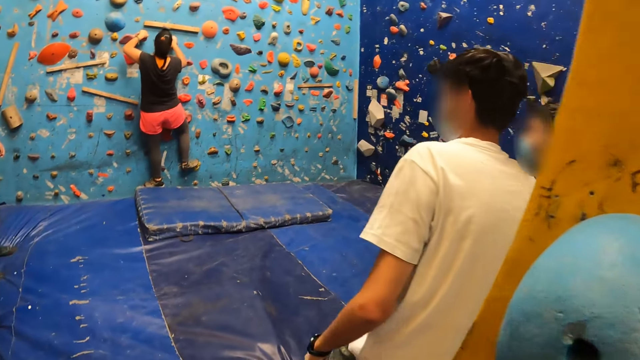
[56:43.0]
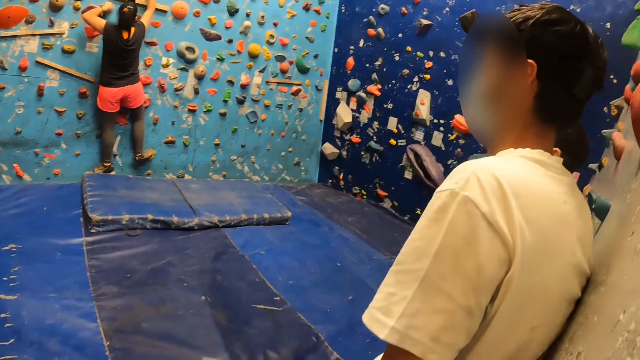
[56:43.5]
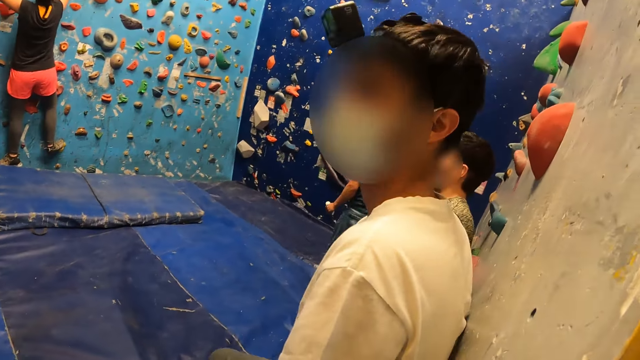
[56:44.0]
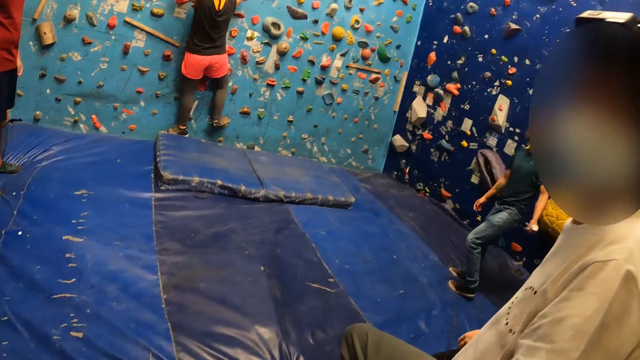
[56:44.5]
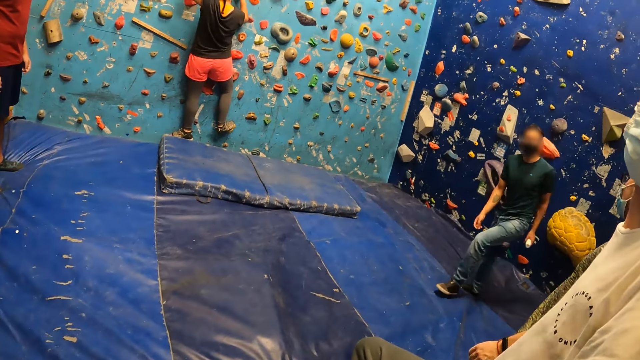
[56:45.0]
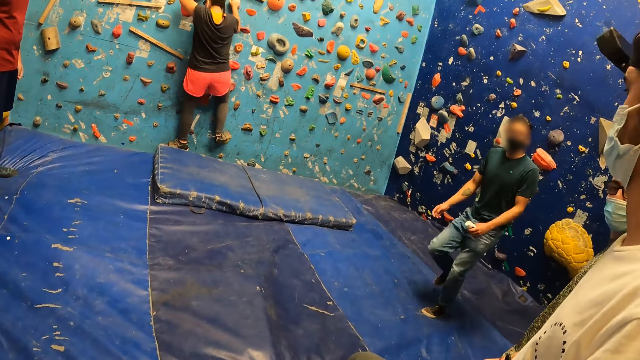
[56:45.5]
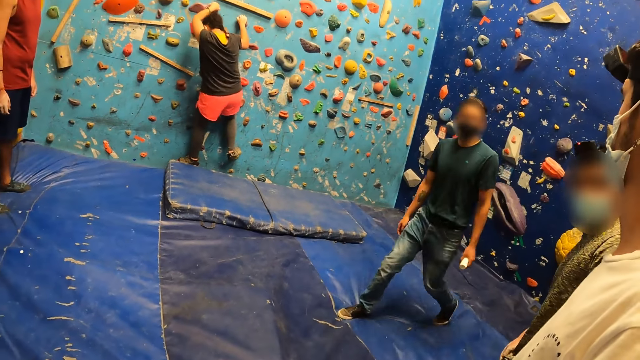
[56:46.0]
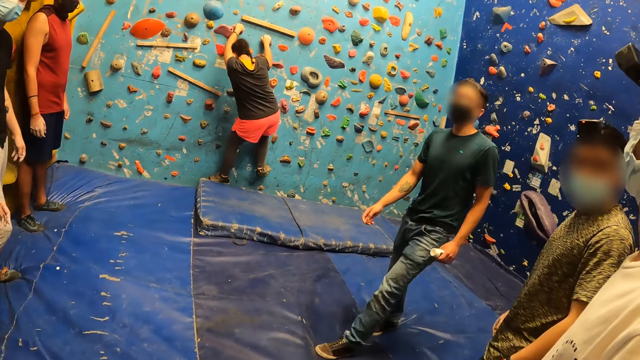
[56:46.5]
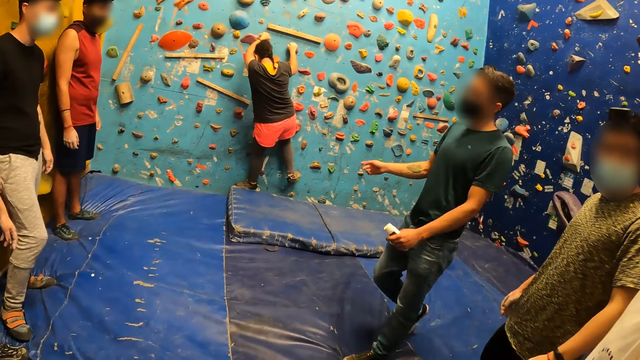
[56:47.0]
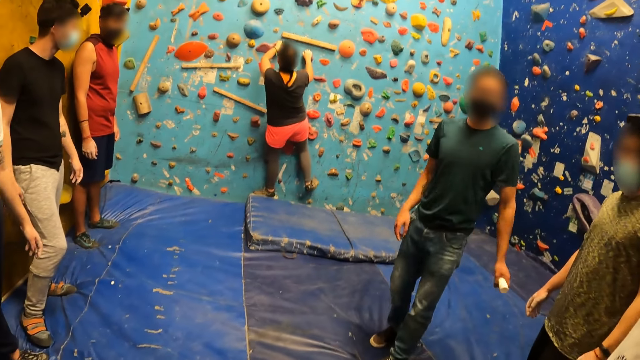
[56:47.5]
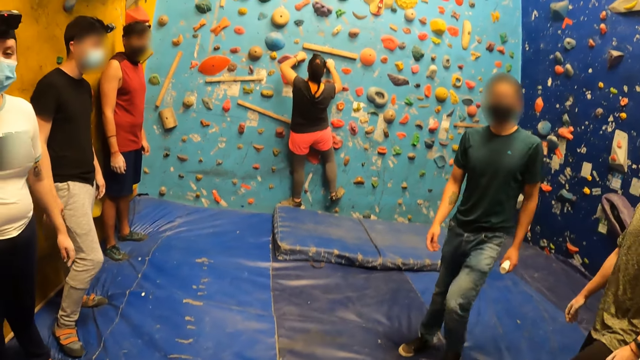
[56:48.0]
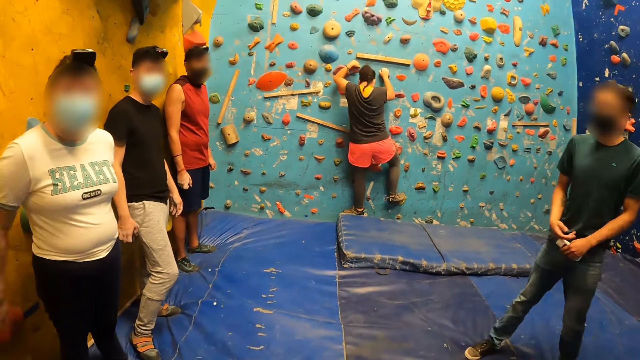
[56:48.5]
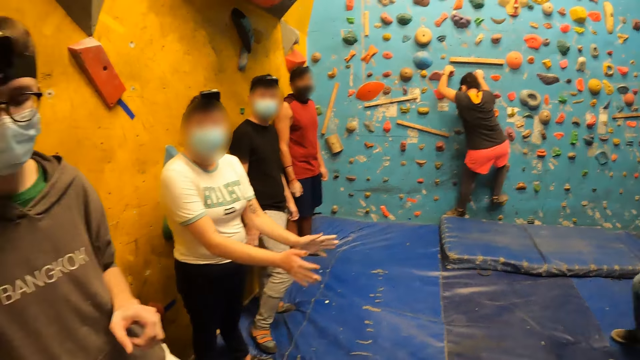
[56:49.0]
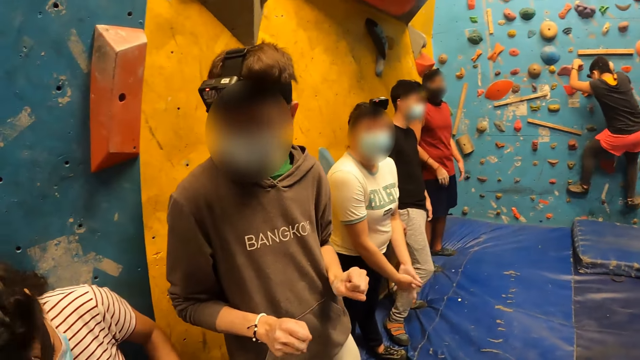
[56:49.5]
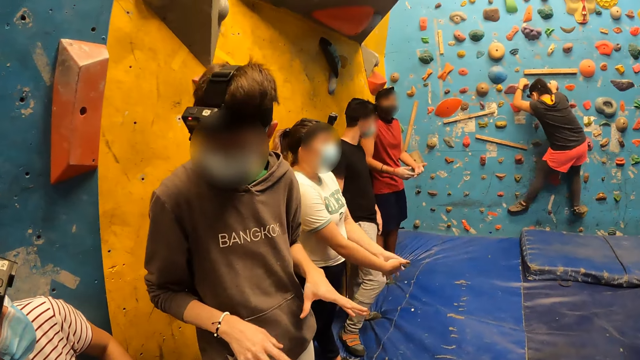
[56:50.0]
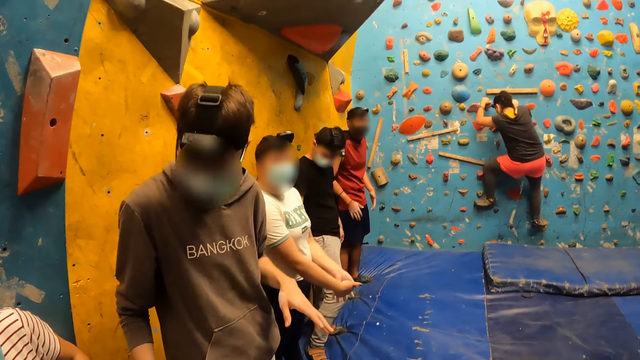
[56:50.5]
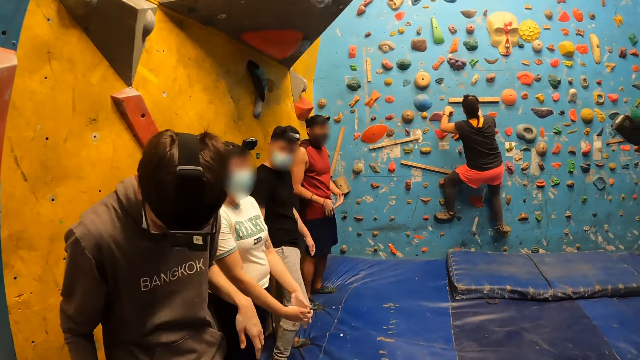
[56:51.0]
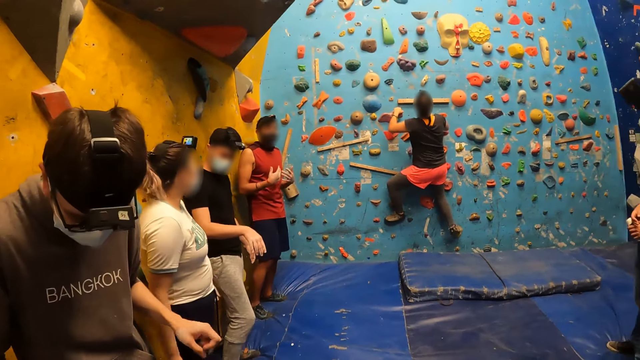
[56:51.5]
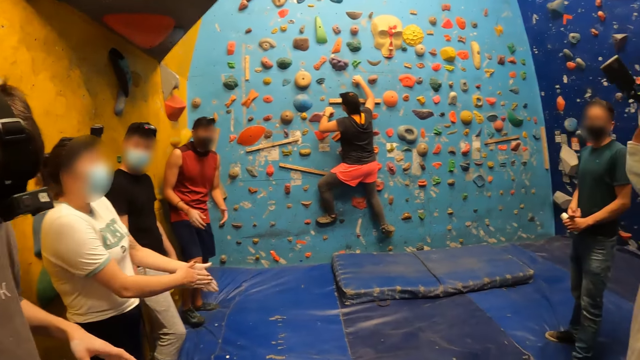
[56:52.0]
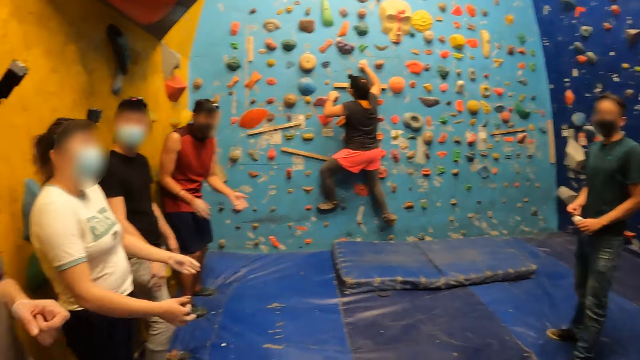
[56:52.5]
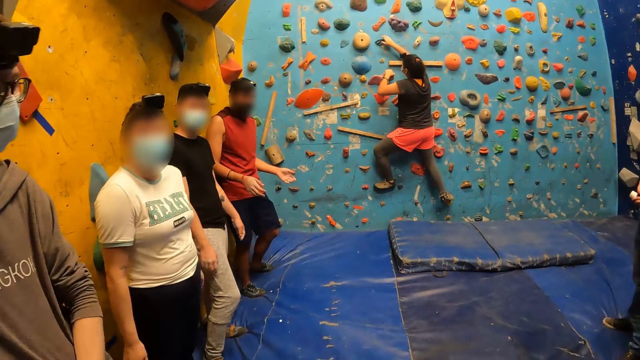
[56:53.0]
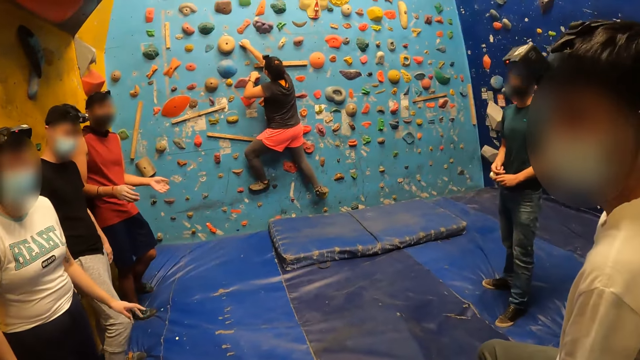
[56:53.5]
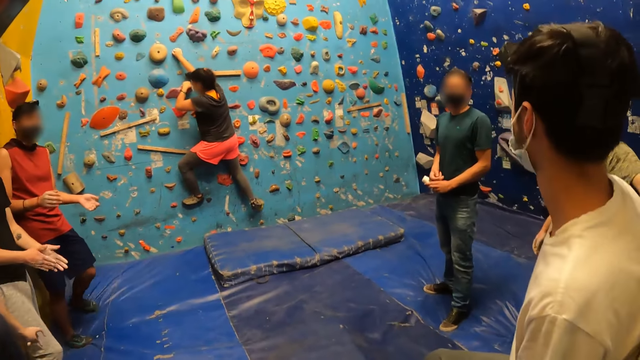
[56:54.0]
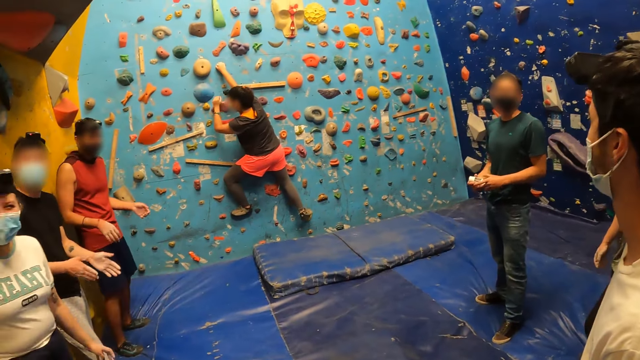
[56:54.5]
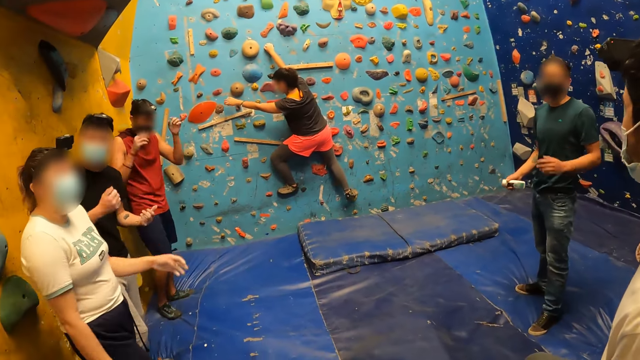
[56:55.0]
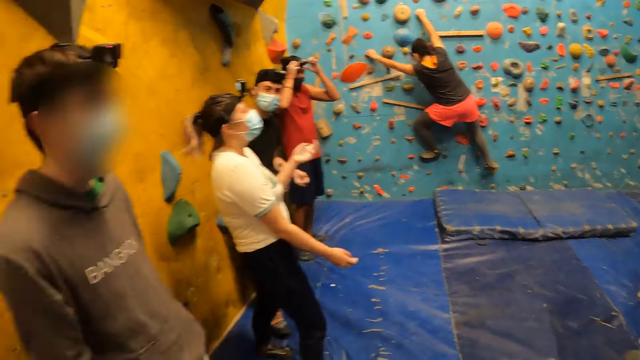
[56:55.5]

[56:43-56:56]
The camera wearer places her right hand on the wall. She gets in the next room. She looks around.

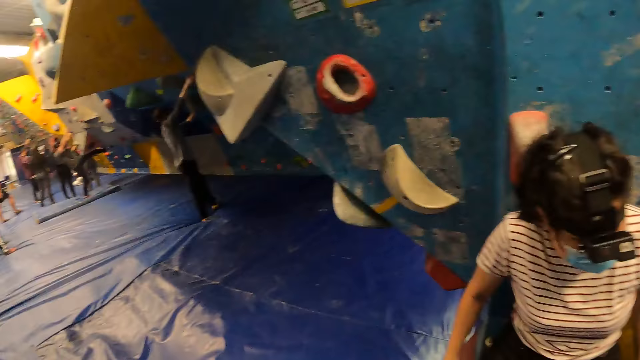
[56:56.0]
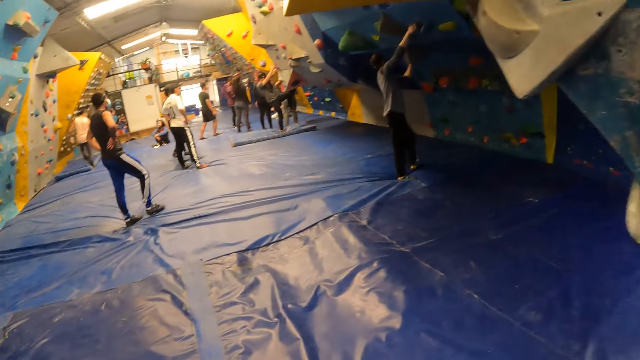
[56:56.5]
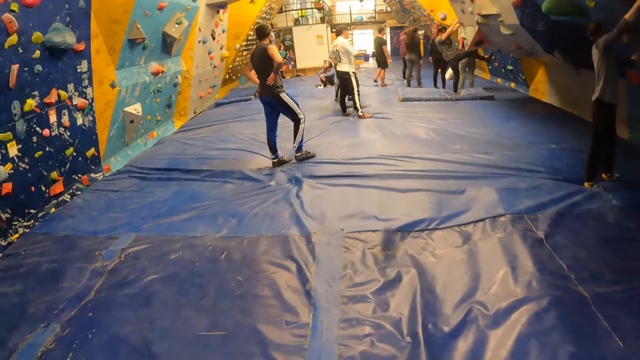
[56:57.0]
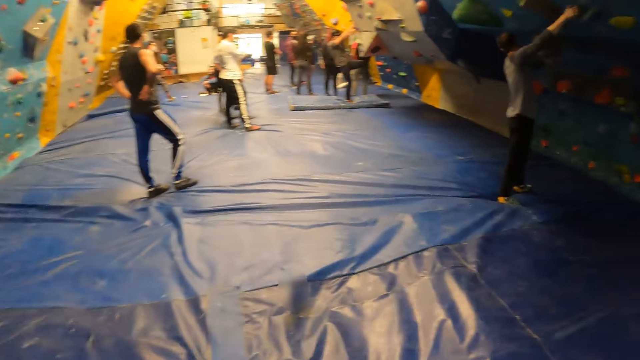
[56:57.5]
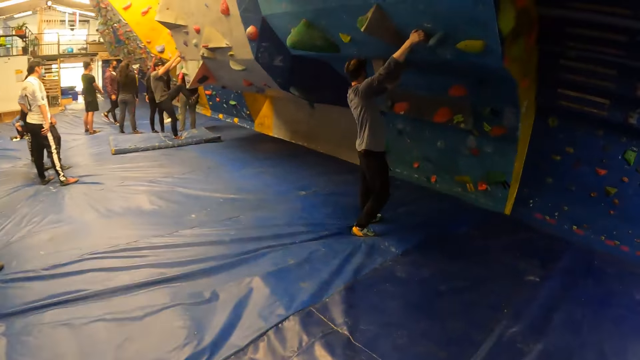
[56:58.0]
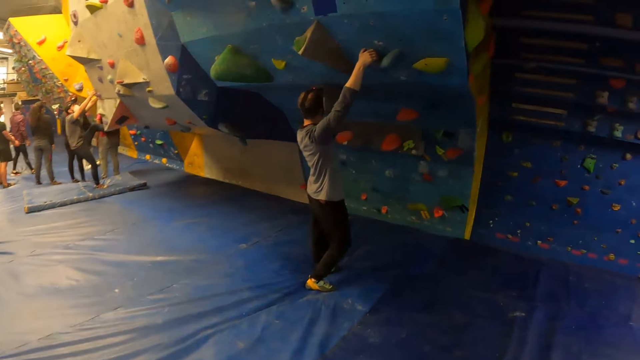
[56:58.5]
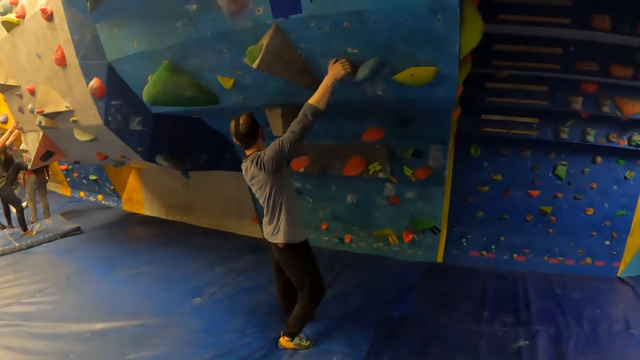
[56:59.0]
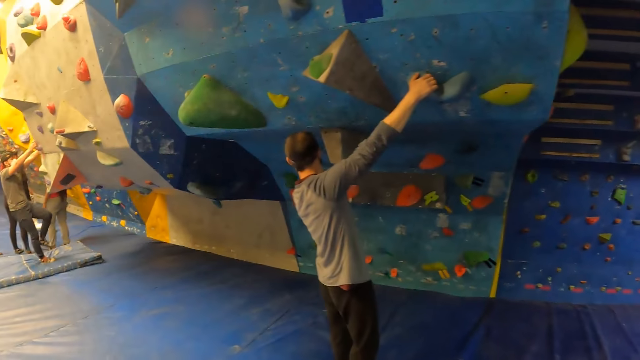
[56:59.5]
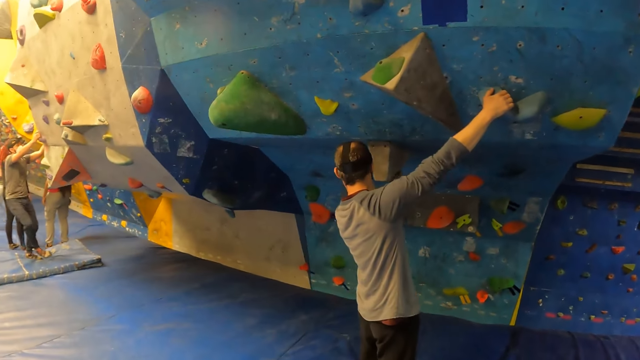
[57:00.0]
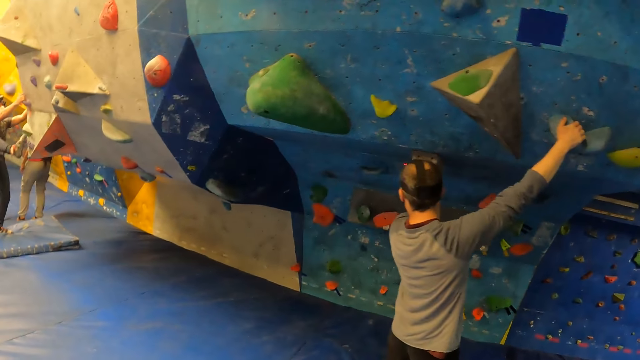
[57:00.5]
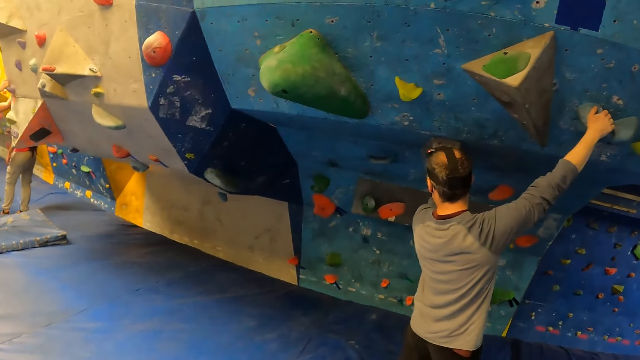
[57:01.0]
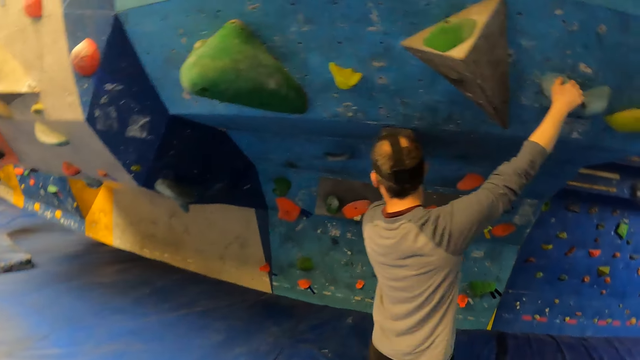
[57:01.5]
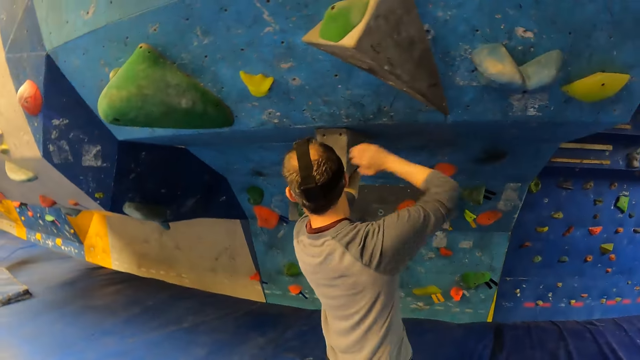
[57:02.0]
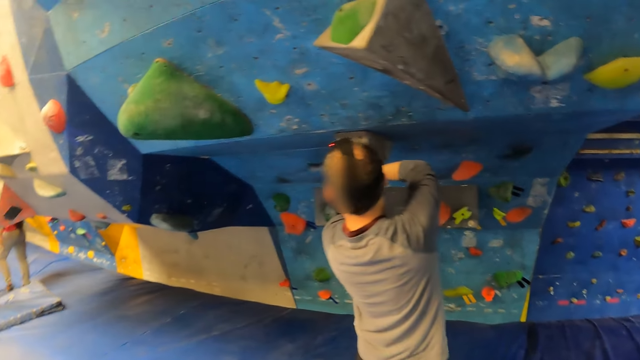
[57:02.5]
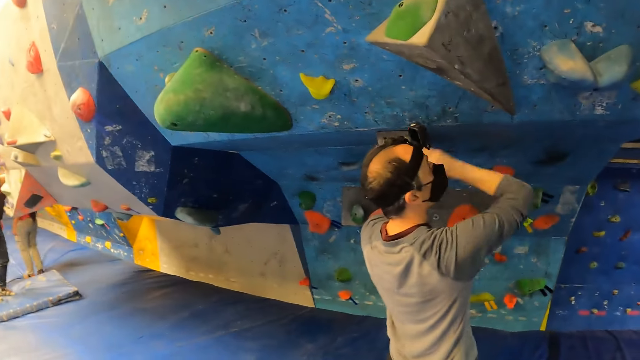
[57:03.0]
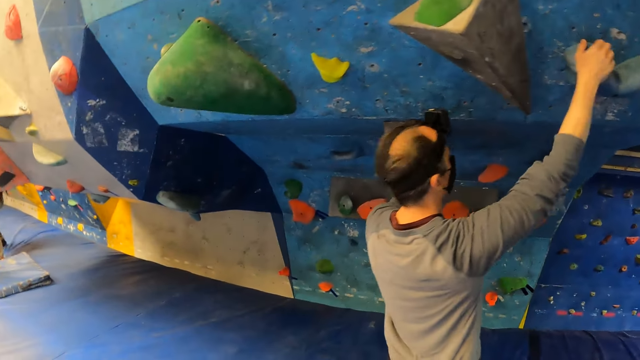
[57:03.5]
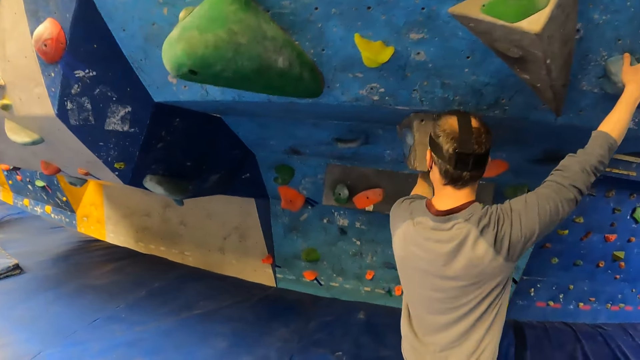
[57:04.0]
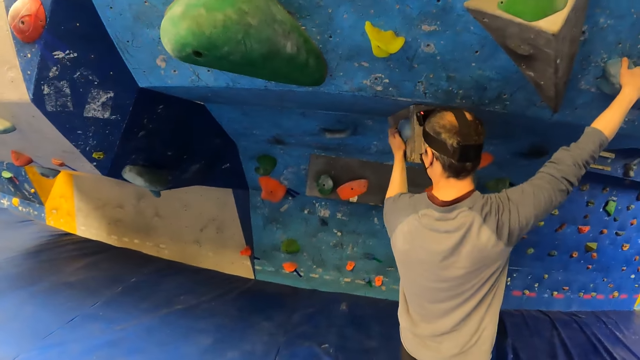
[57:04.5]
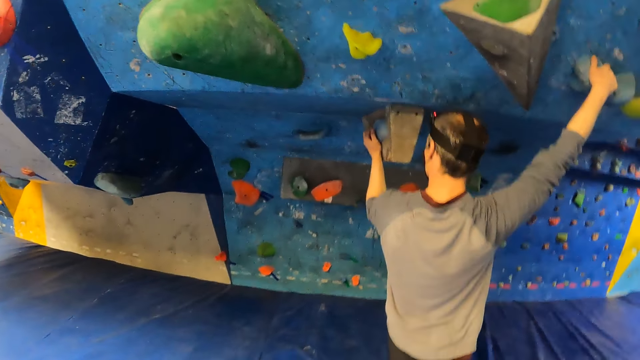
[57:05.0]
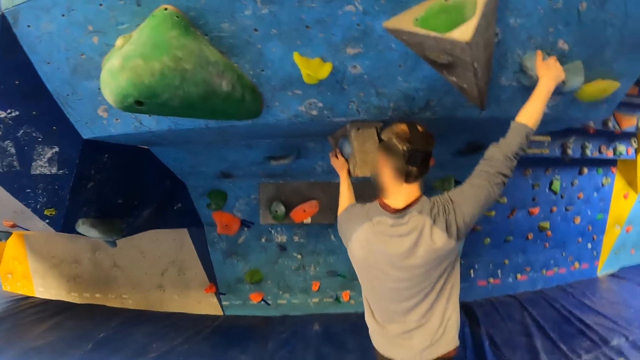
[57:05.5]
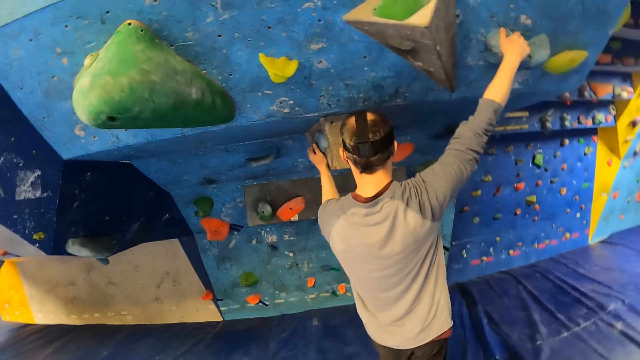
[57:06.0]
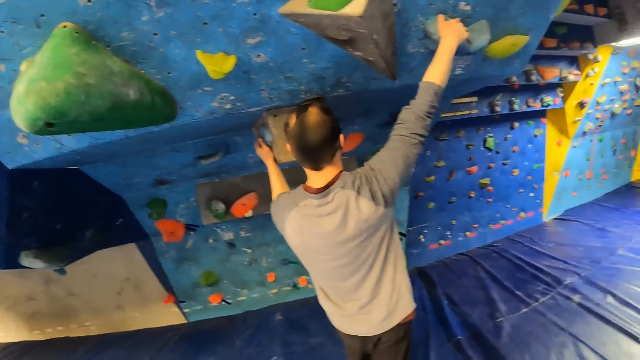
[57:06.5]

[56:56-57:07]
The camera wearer walks through the door.
